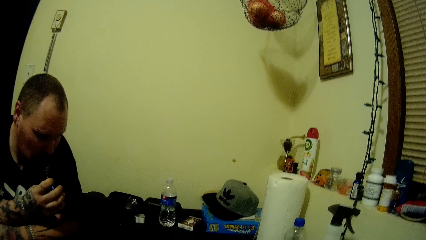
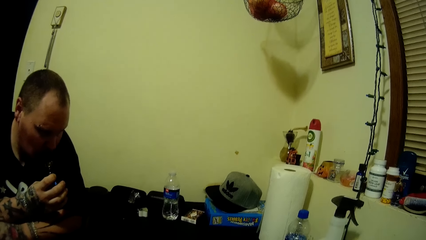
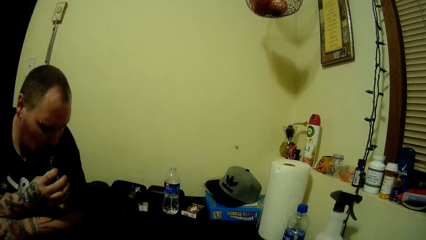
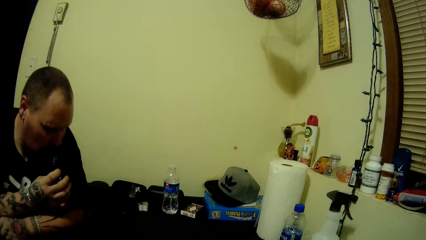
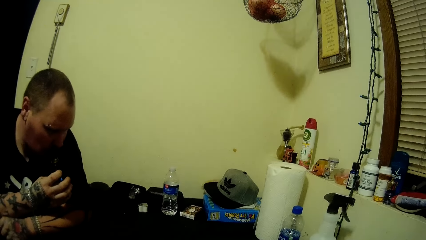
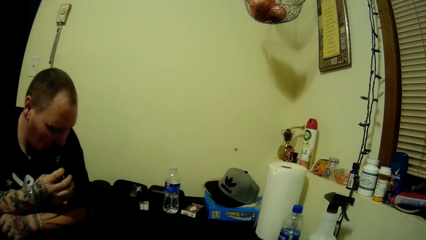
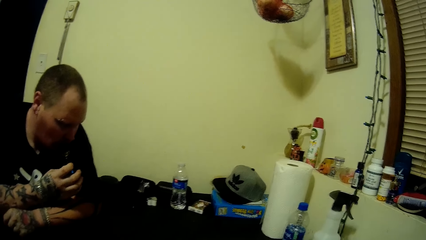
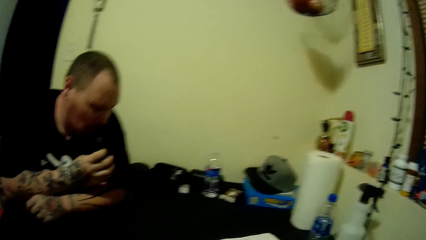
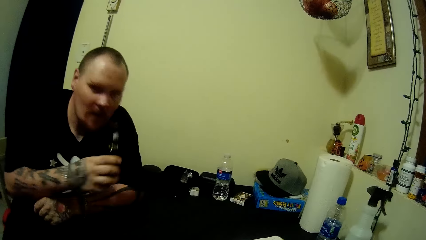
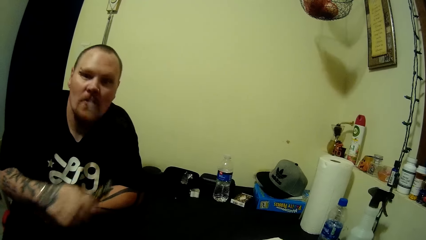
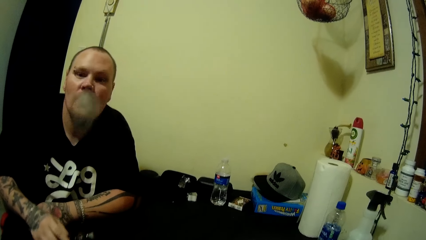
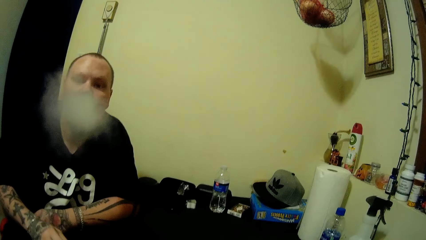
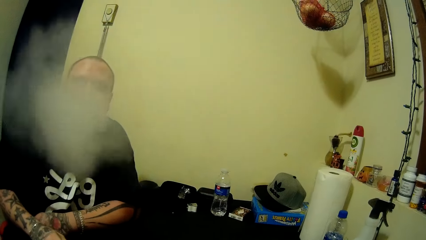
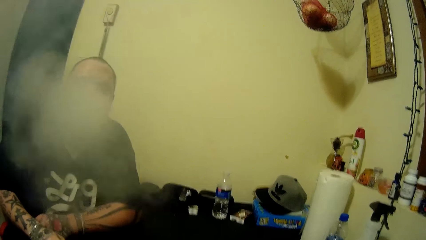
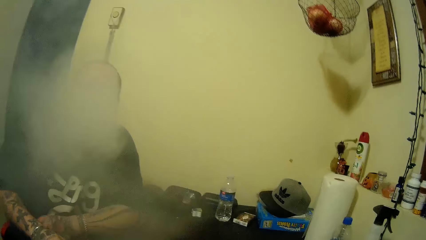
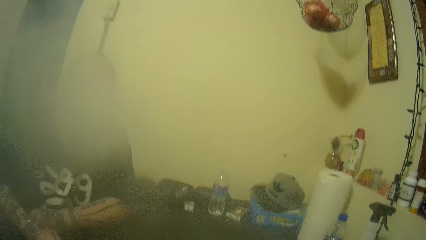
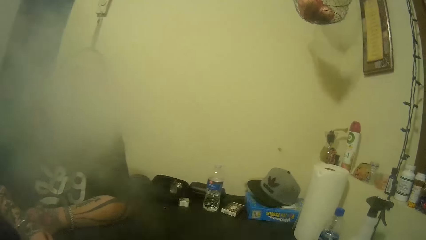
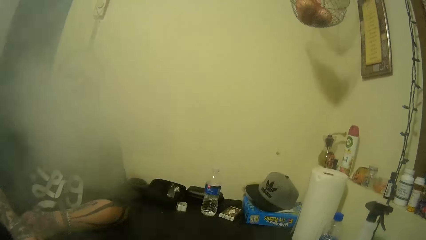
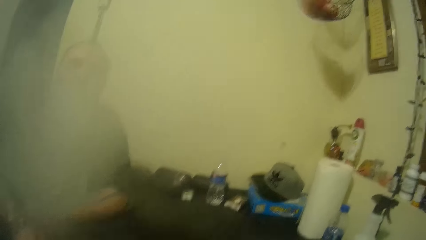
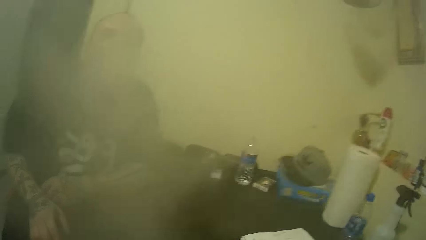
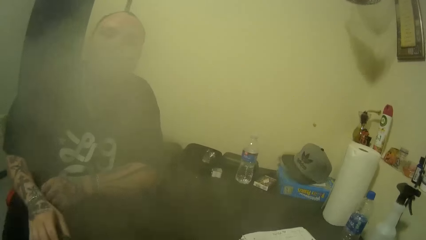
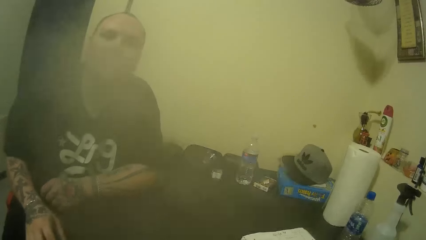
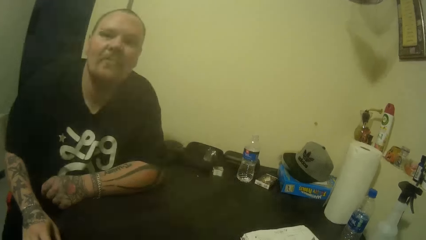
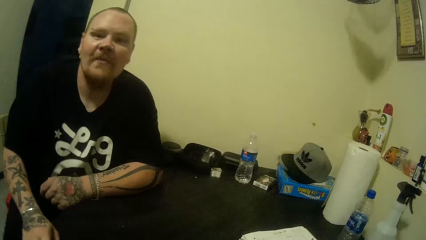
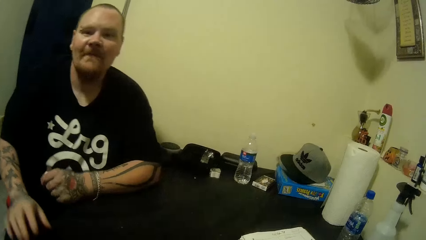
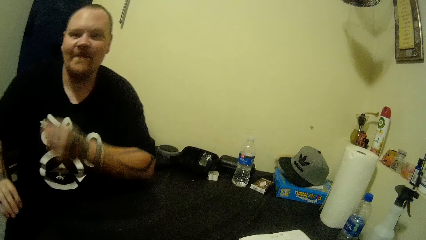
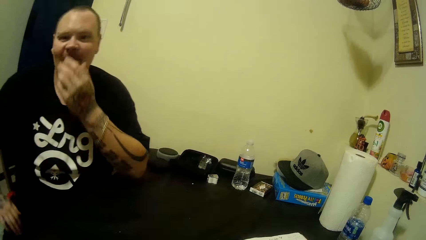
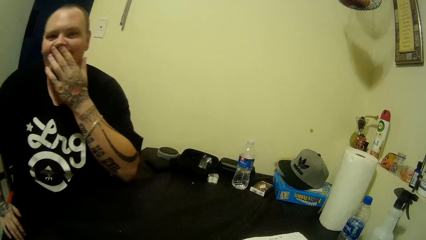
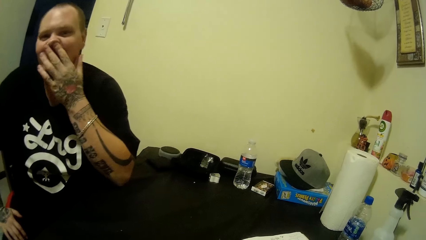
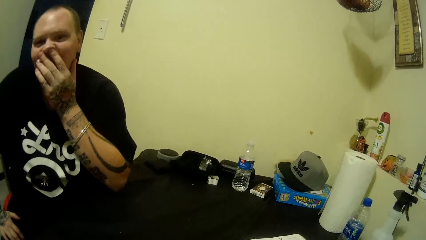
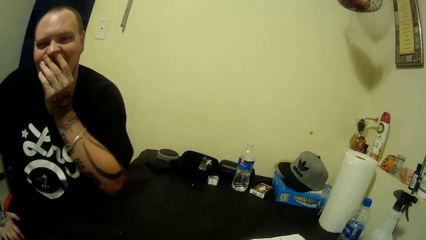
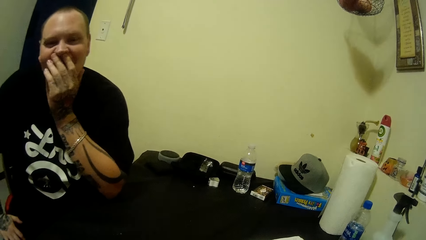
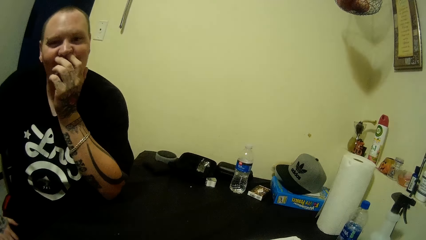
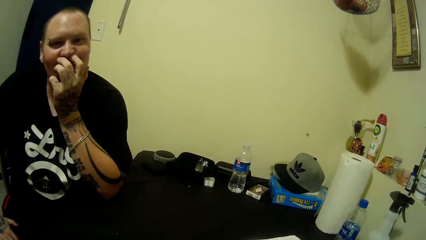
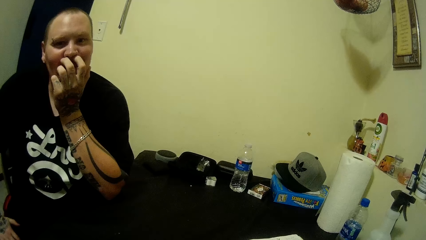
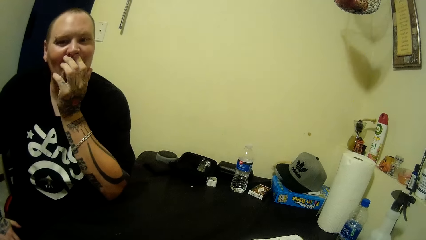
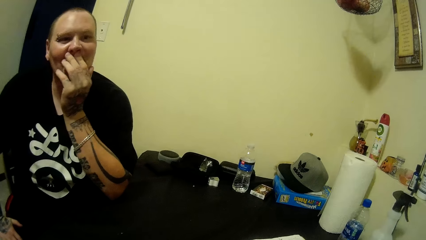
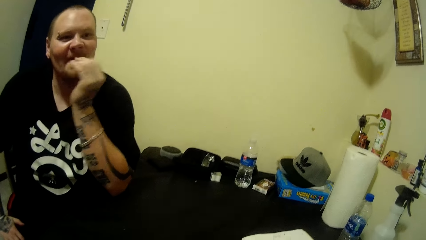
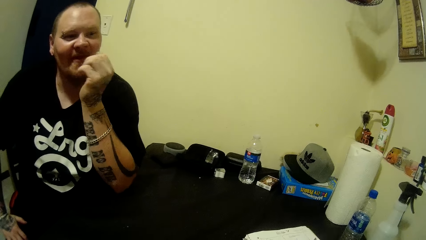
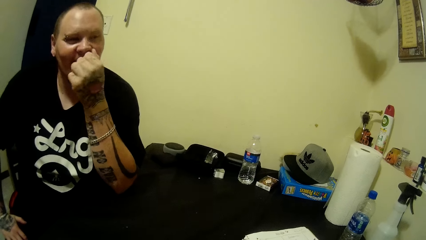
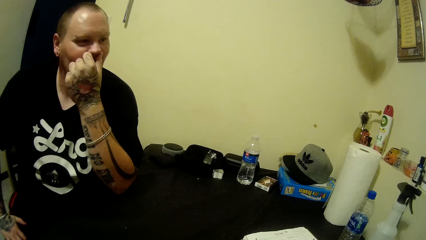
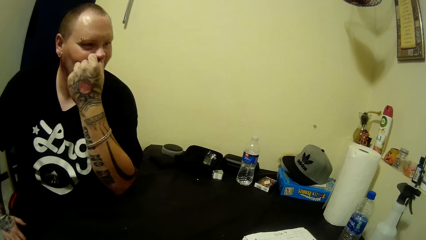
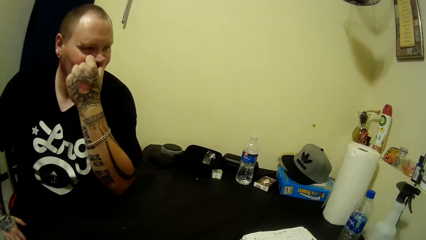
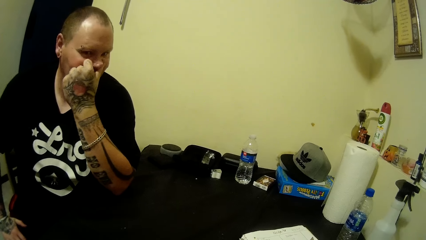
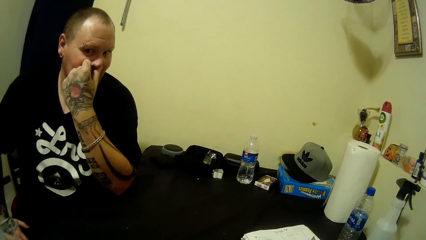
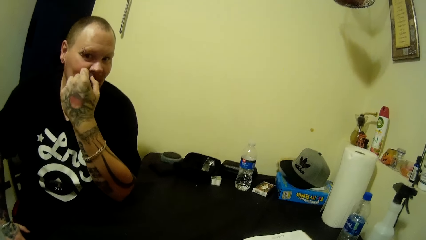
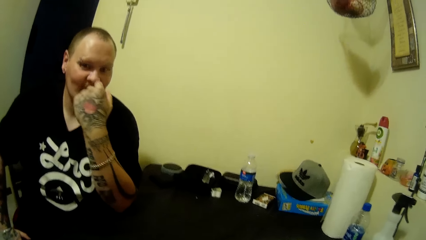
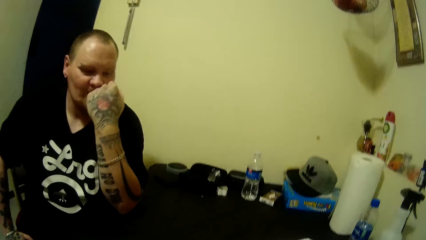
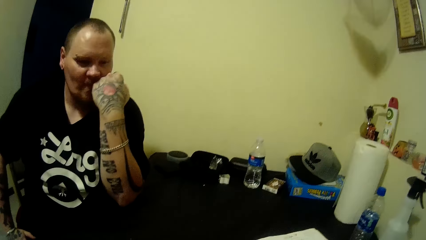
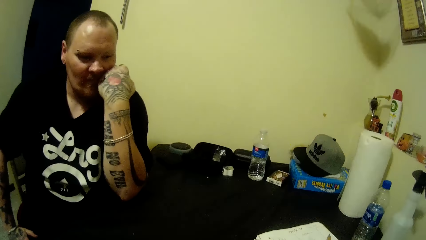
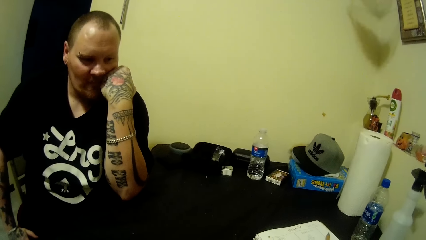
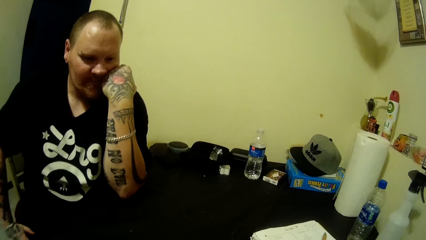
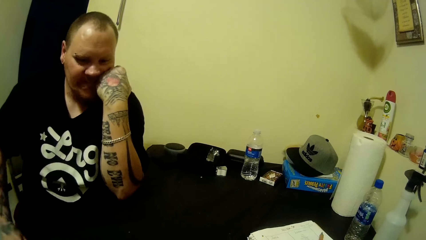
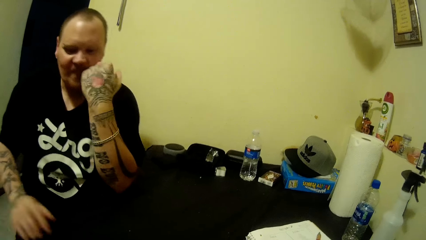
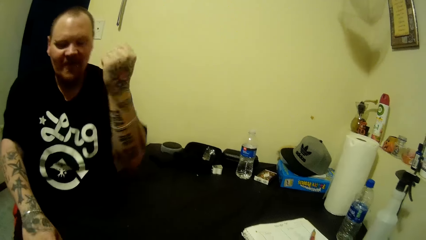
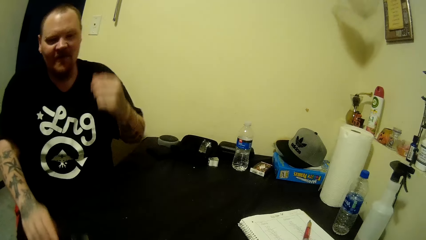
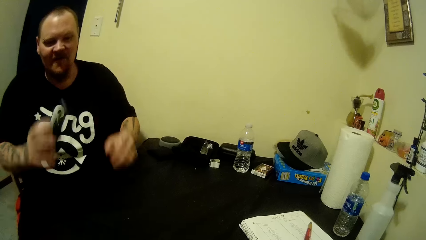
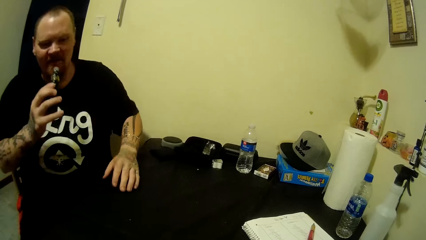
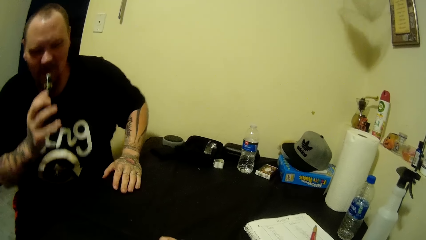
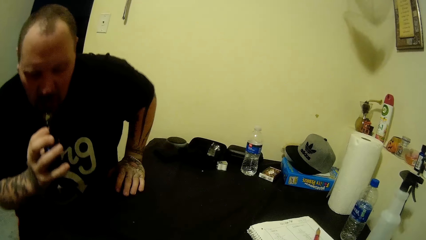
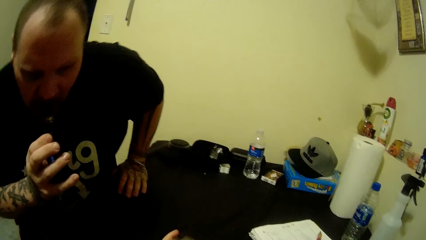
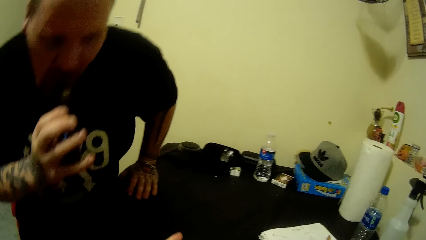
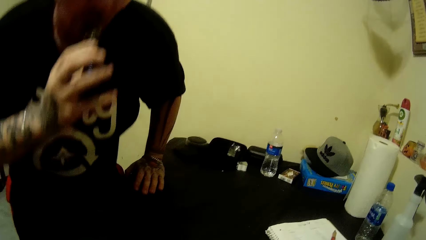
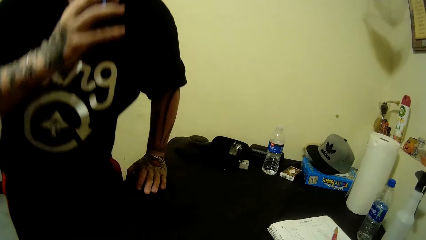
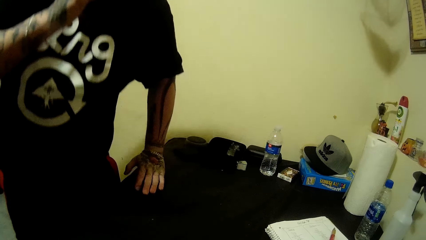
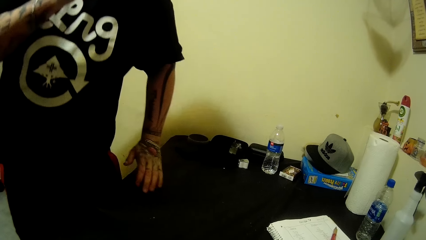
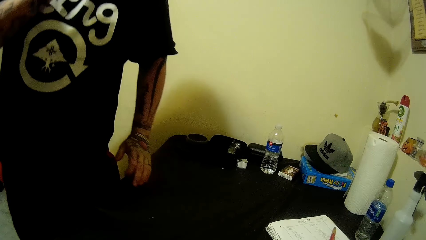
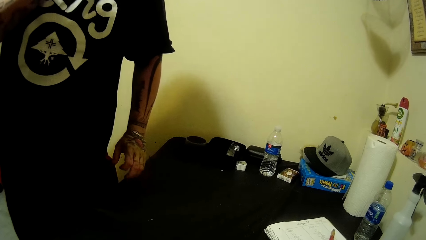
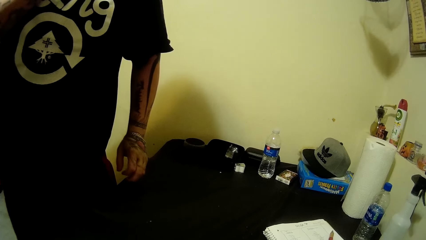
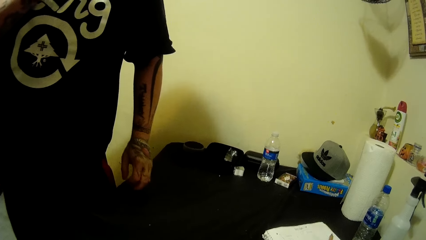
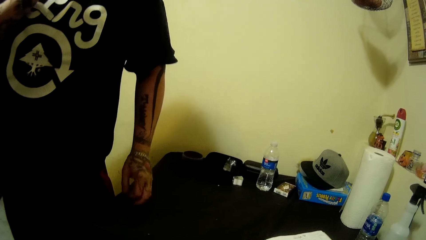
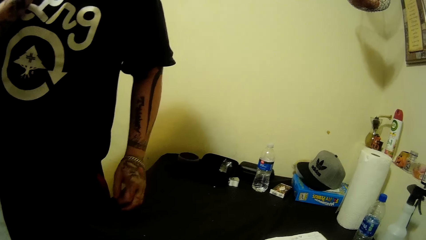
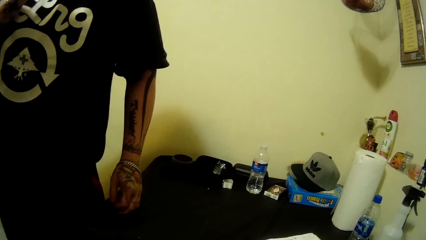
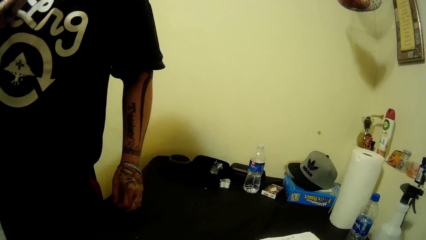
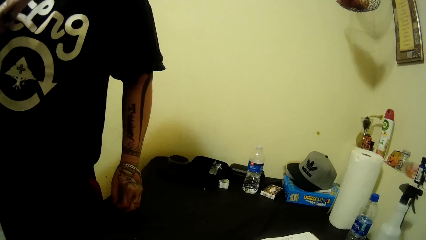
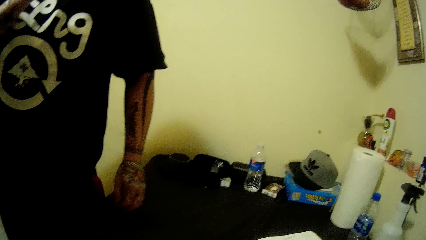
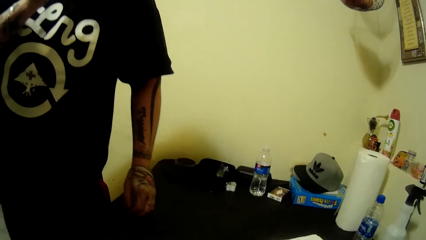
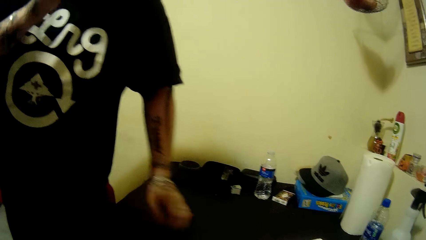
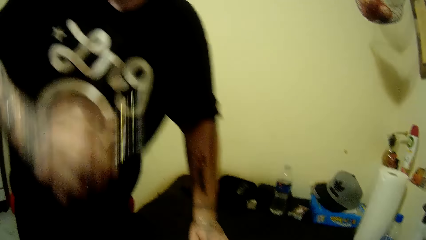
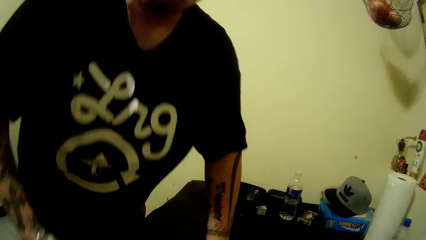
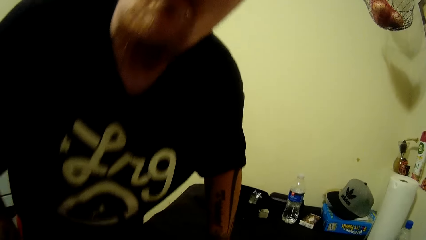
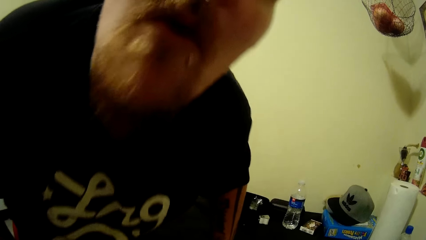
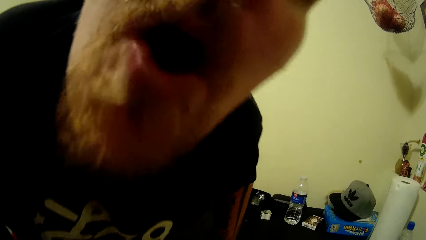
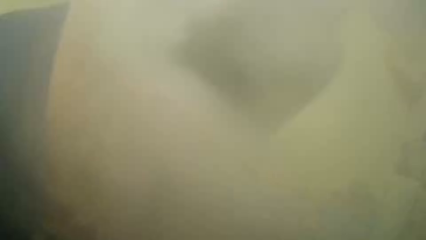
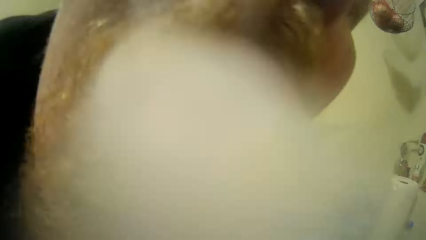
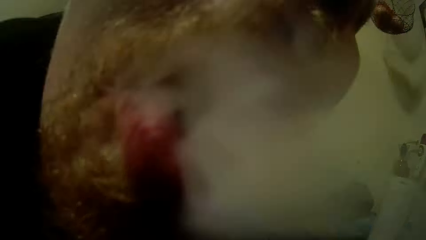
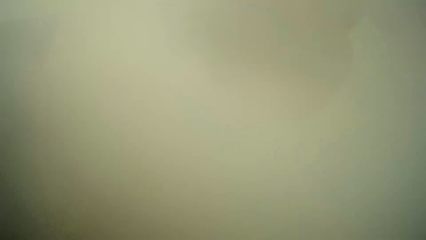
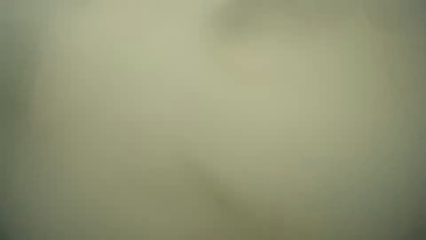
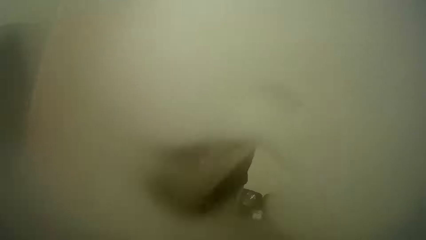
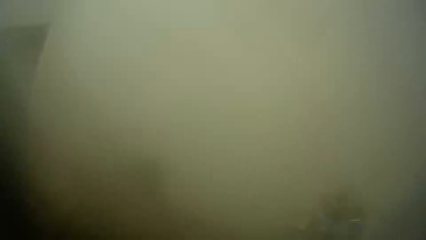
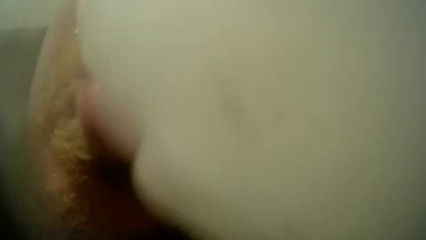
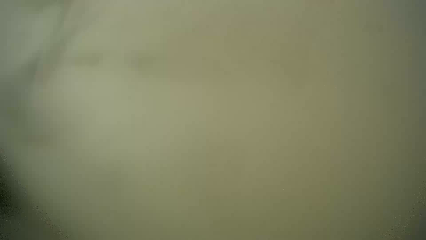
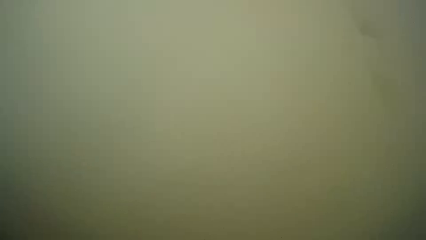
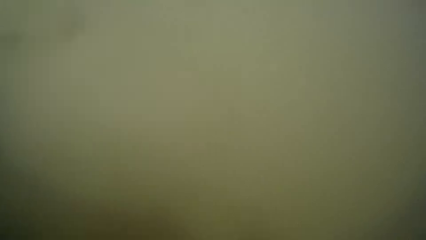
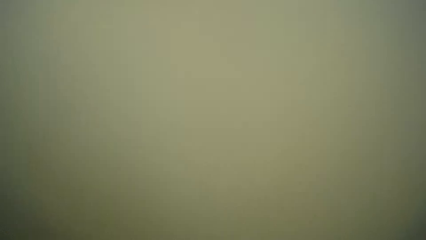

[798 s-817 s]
The man blows out the smoke towards the camera wearer. The man places the vape pen on the table with his right hand. The man touches his face. The man picks up the vape pen from the table with his right hand. The man smokes on the vape pen. The man stands up from his seat. The camera wearer moves her hands. The man blows out the smoke on the camera wearer's camera.
